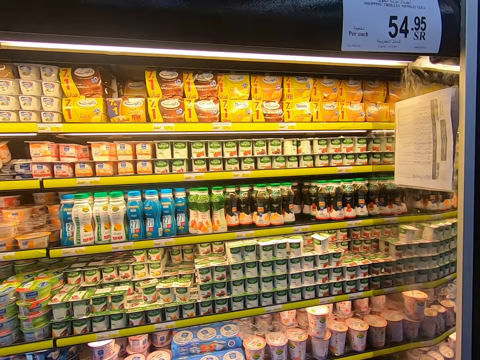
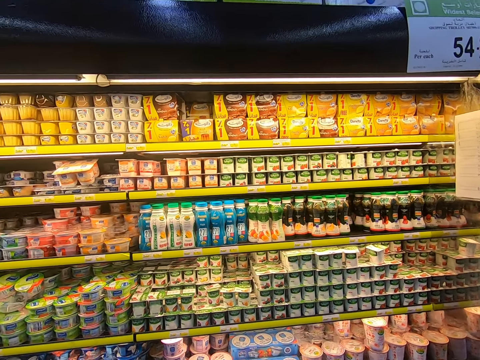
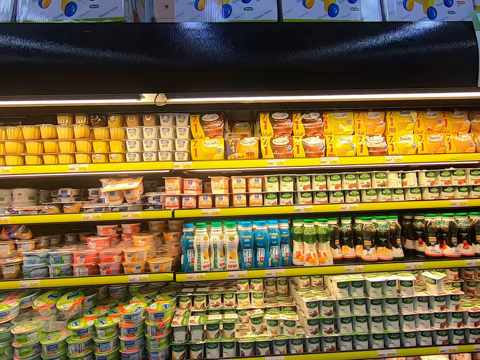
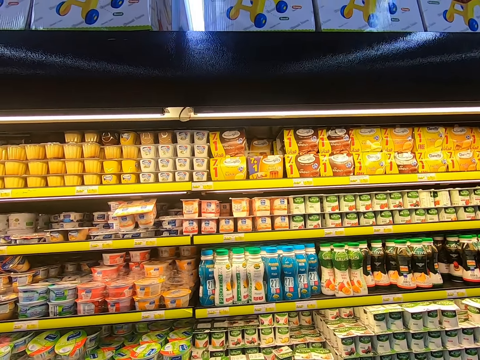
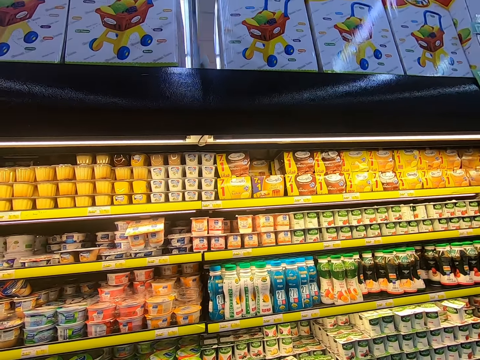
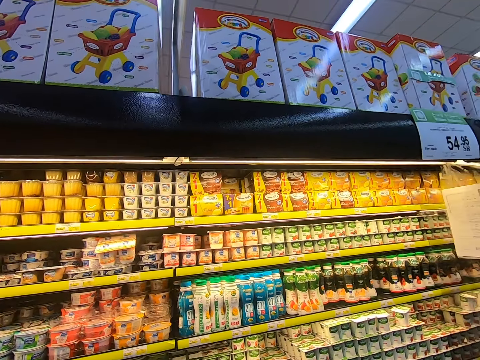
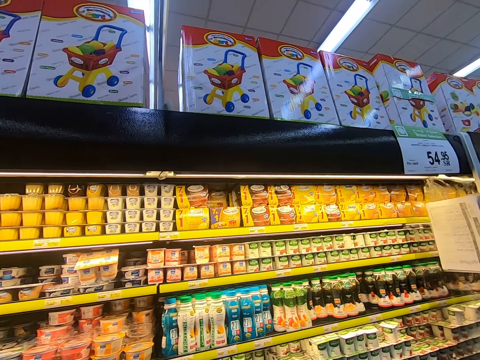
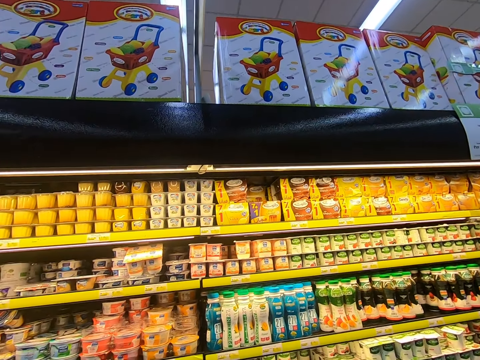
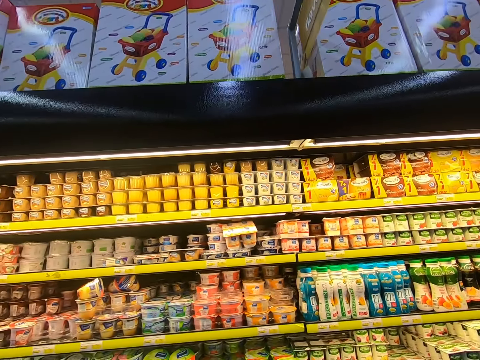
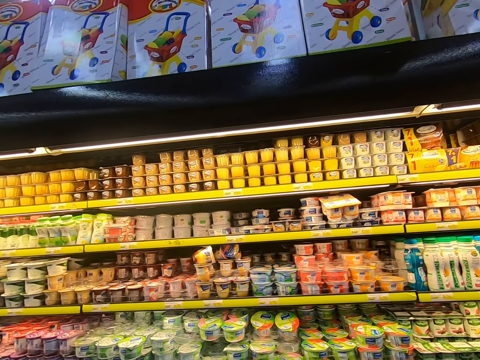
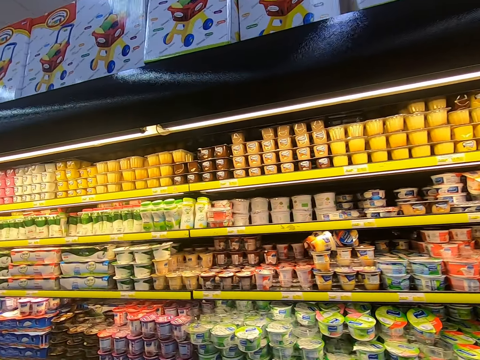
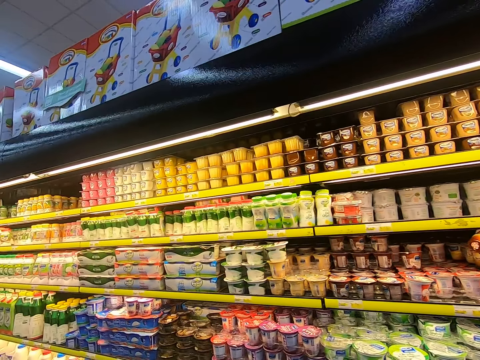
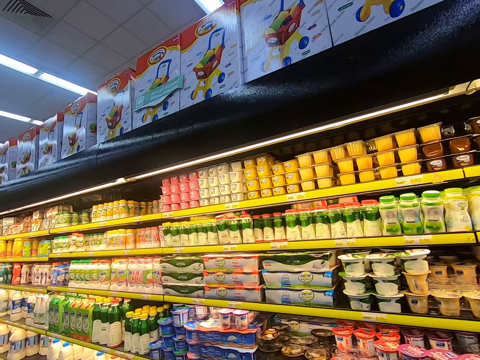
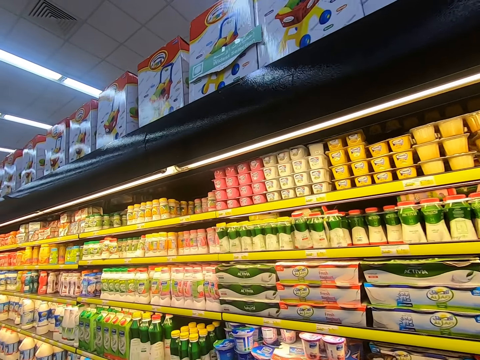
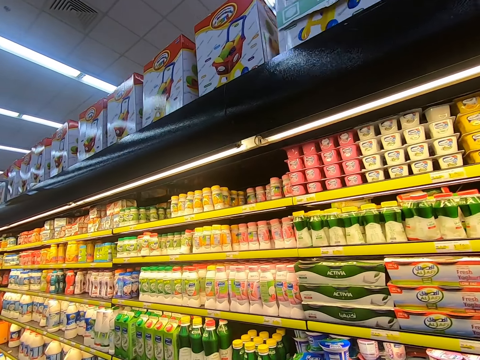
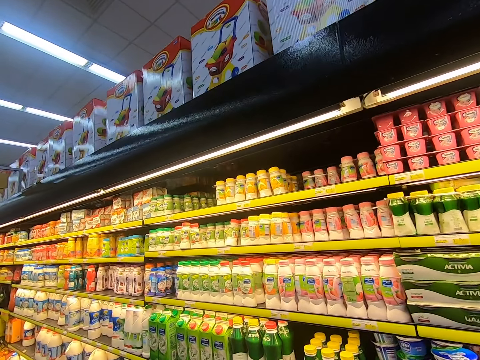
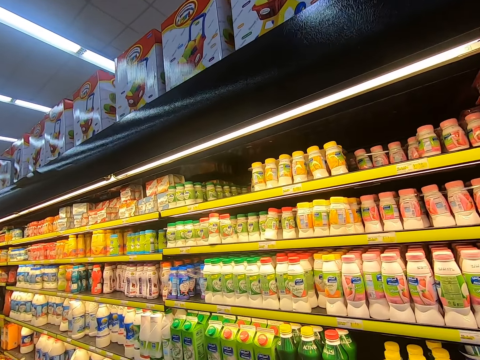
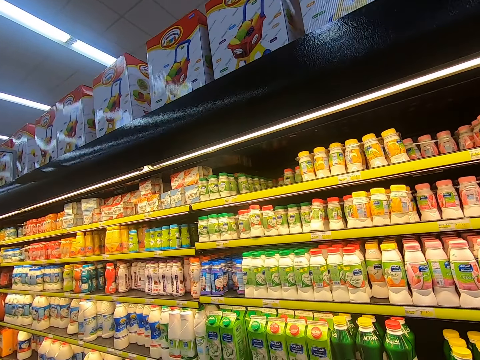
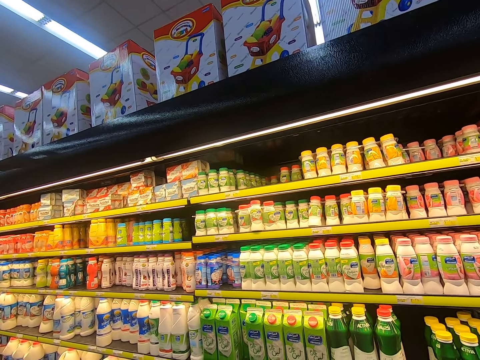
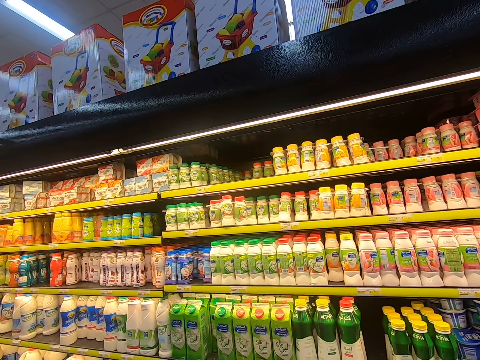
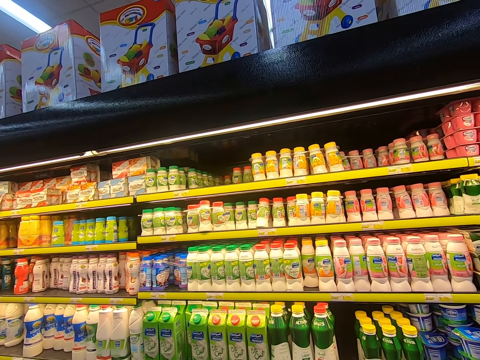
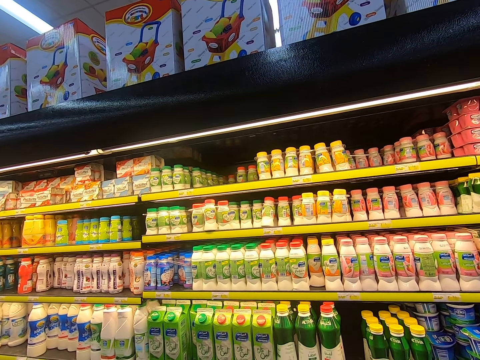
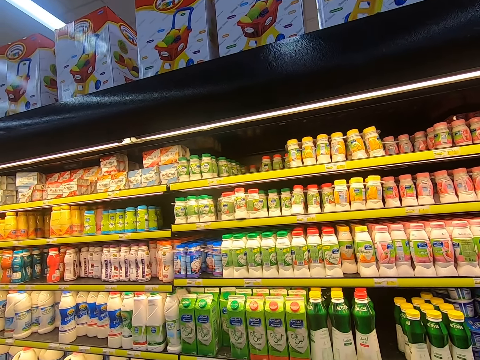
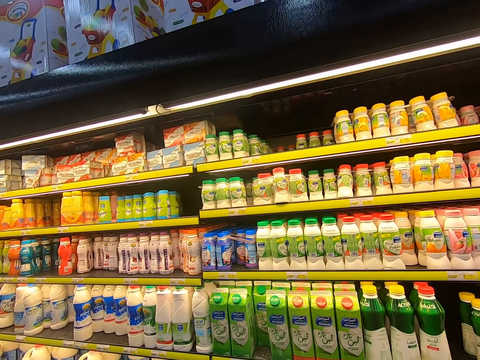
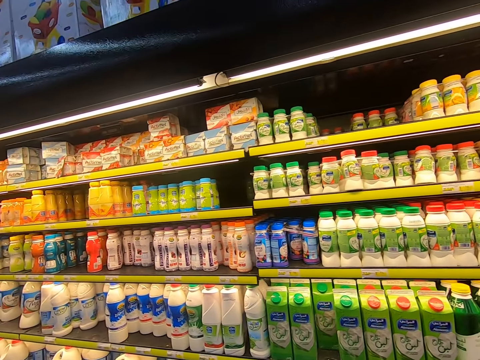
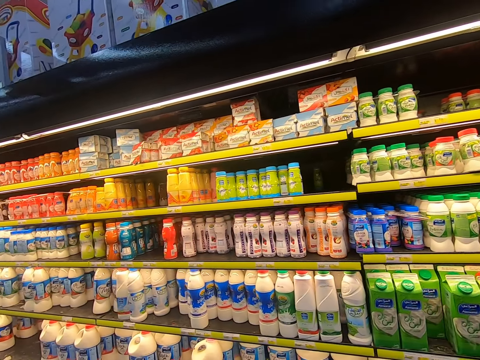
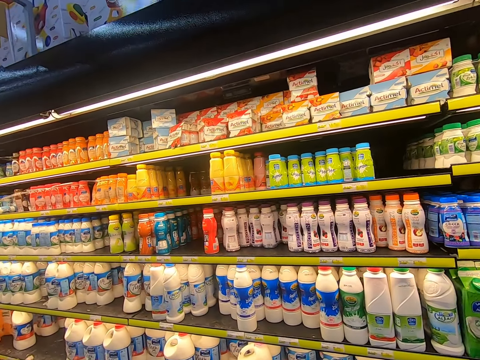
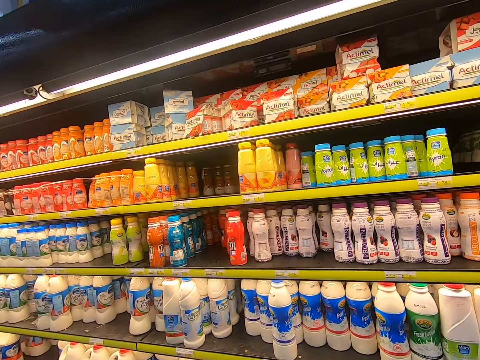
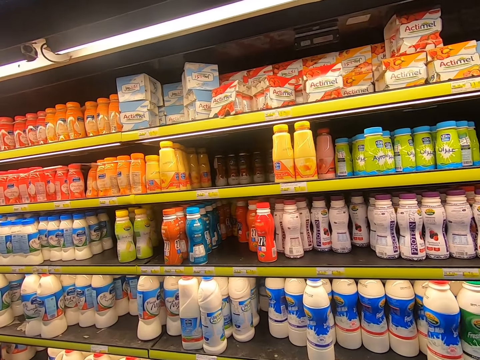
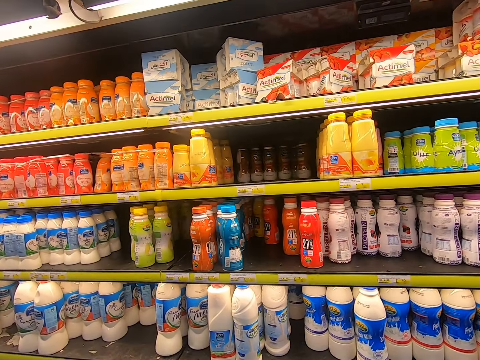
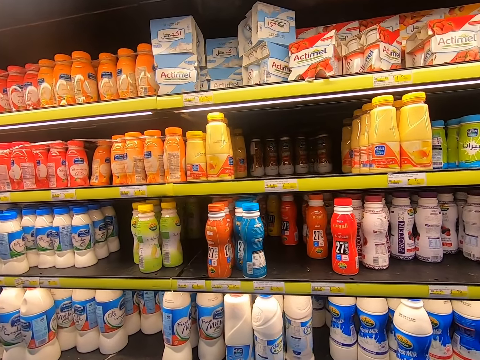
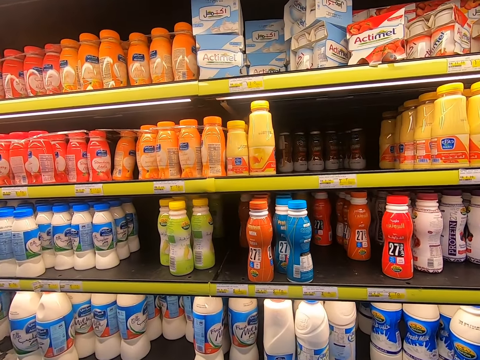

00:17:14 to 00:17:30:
The camera wearer looks around. They walk around. They look around.

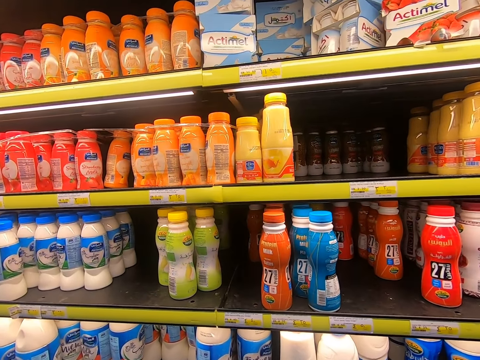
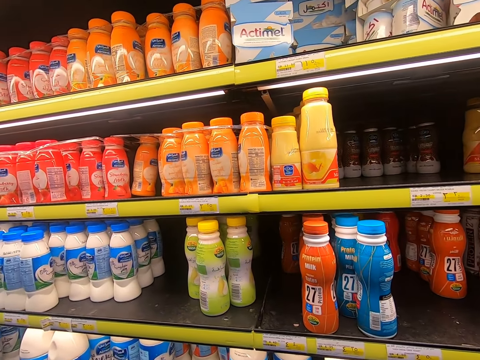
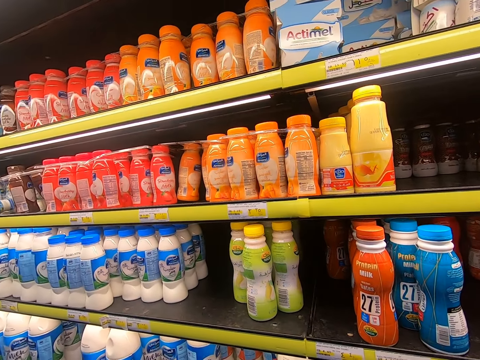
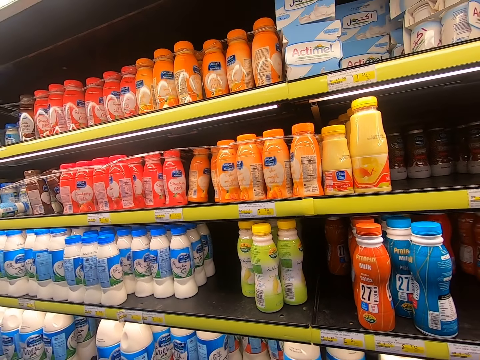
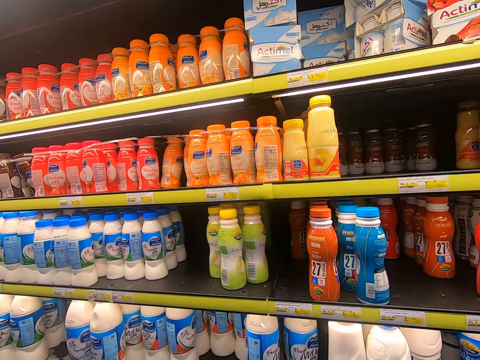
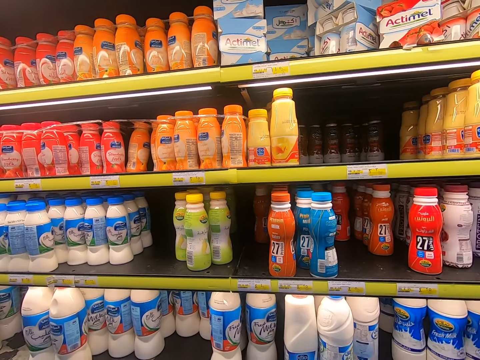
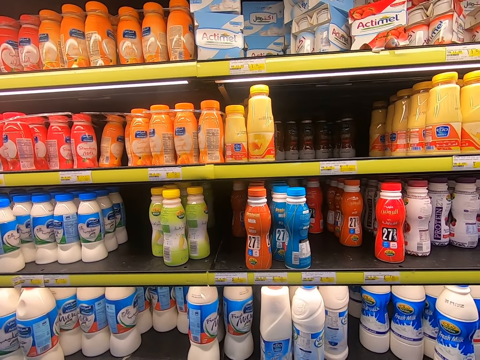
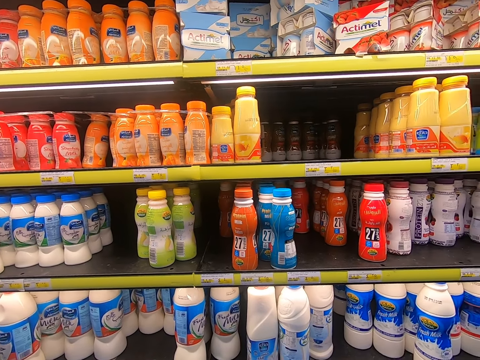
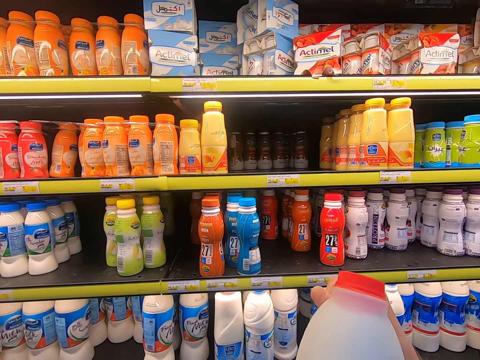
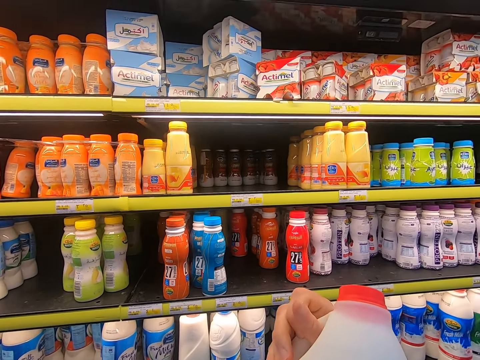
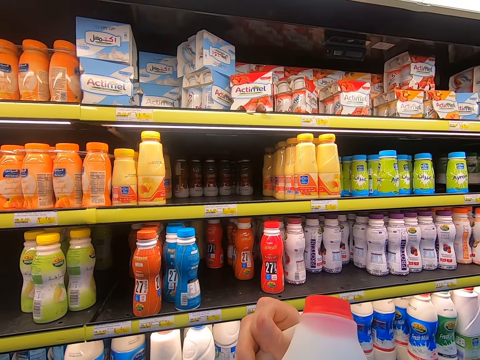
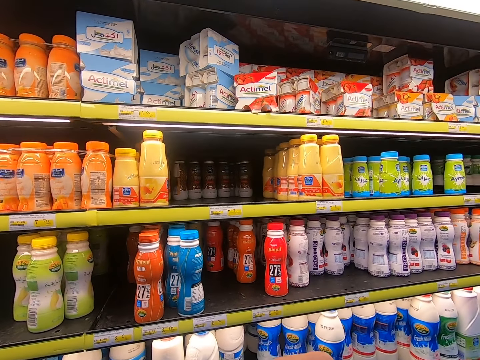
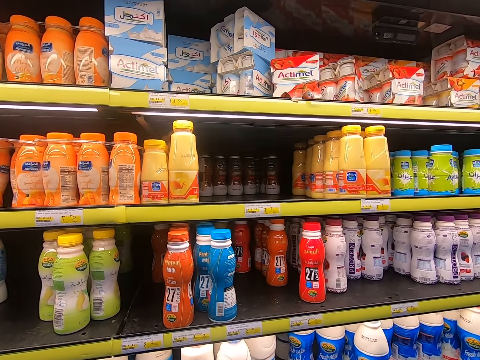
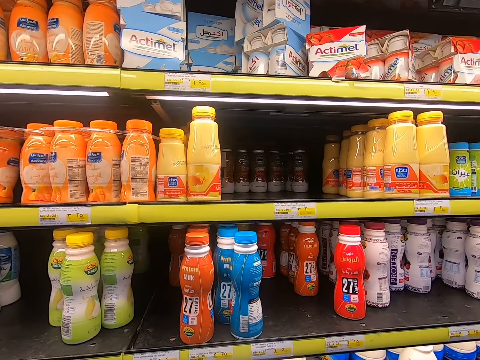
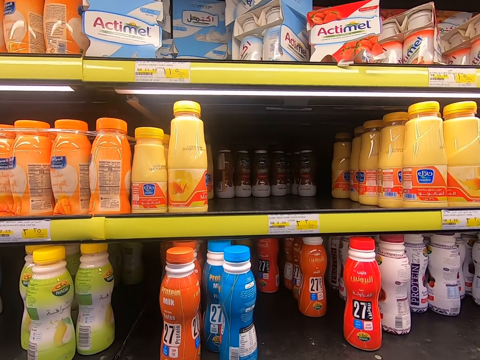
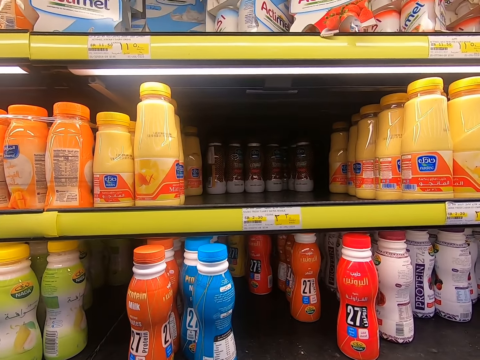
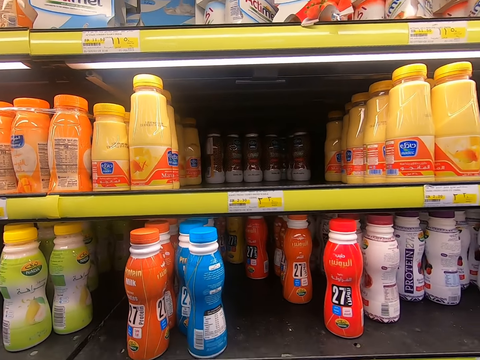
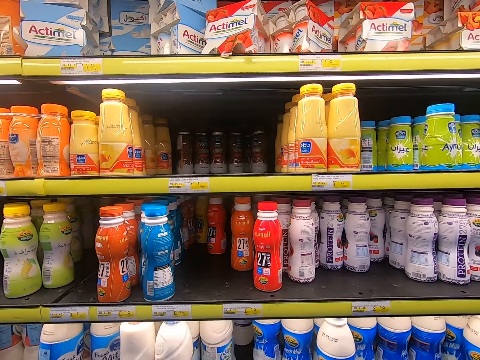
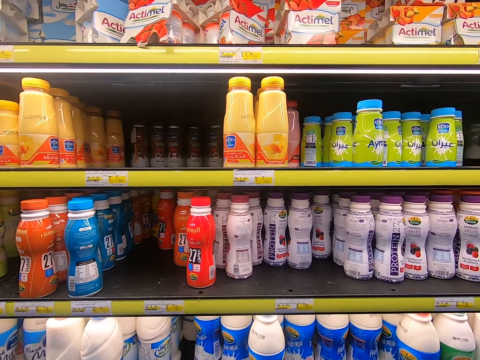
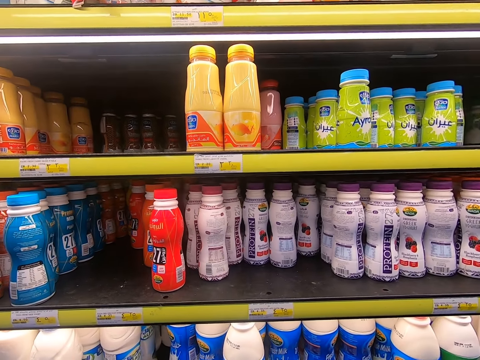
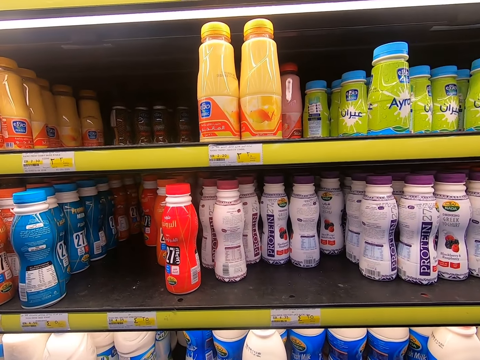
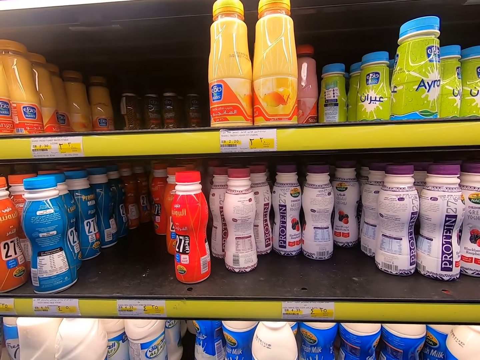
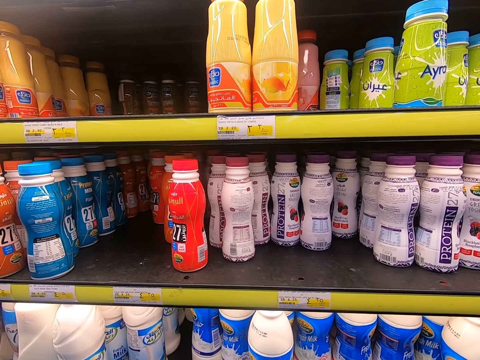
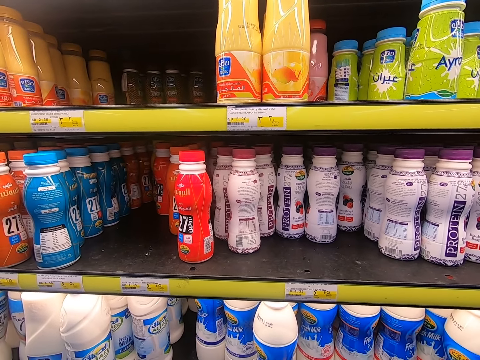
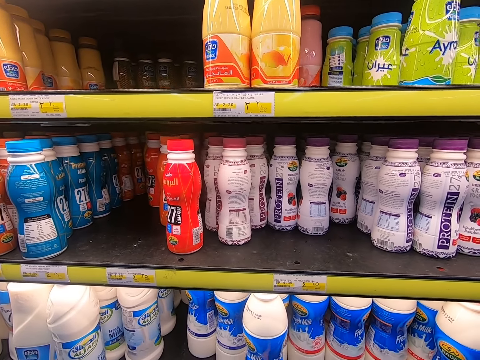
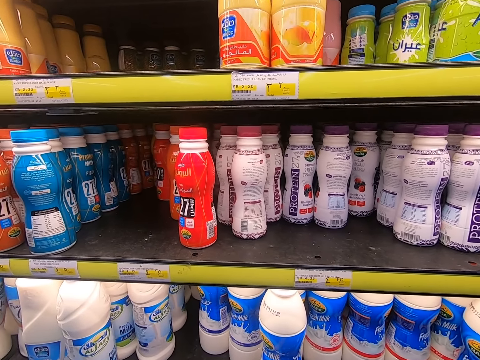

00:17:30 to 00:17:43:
The camera wearer looks at the bottle. They look around.
